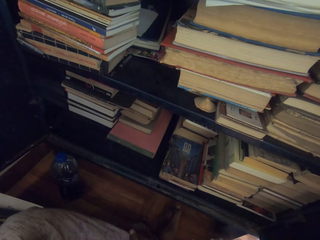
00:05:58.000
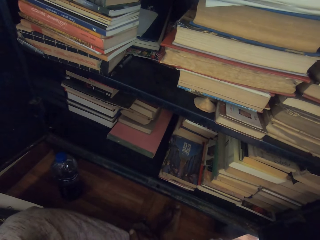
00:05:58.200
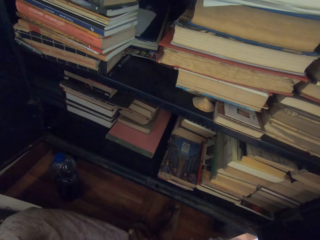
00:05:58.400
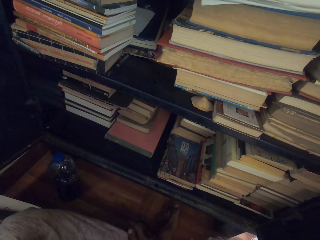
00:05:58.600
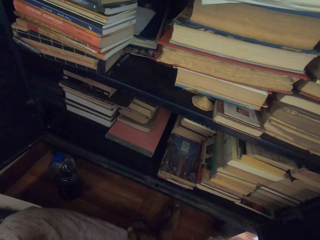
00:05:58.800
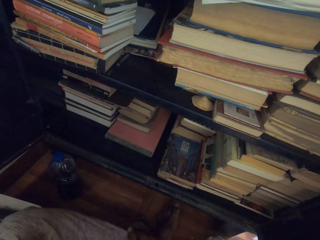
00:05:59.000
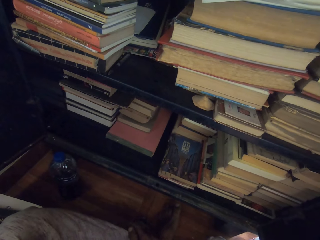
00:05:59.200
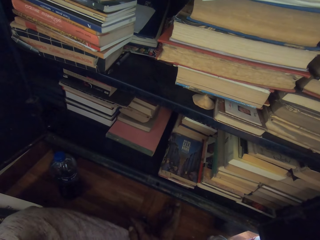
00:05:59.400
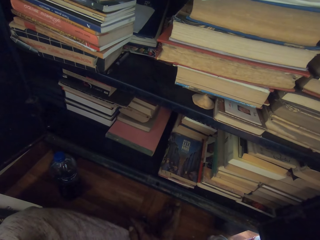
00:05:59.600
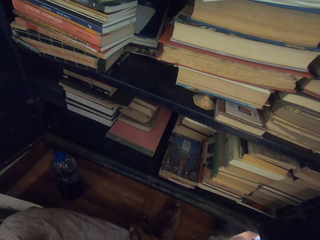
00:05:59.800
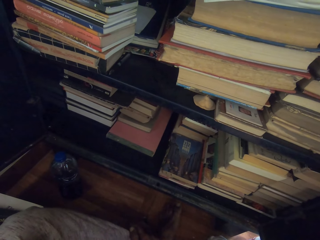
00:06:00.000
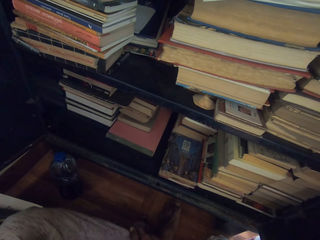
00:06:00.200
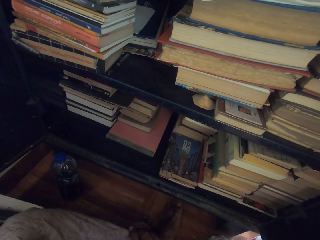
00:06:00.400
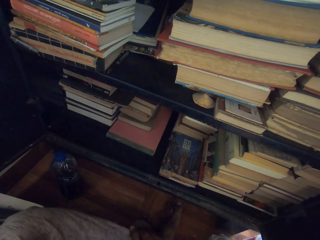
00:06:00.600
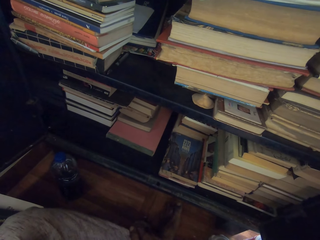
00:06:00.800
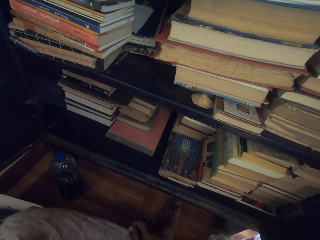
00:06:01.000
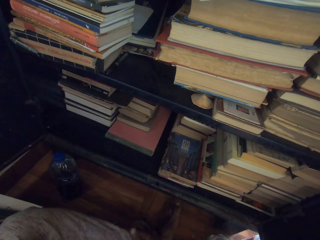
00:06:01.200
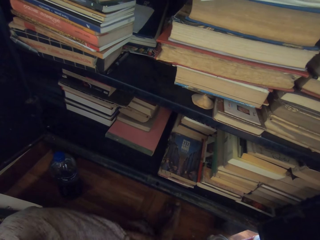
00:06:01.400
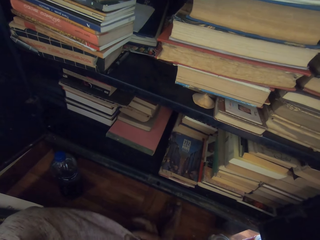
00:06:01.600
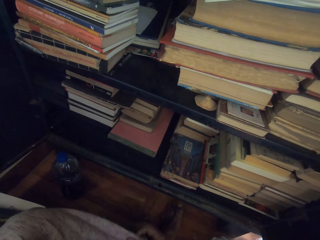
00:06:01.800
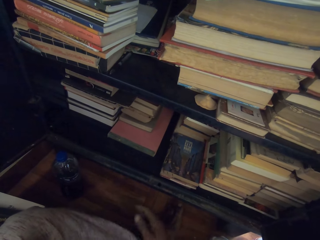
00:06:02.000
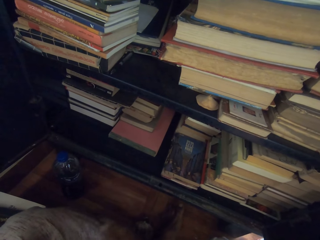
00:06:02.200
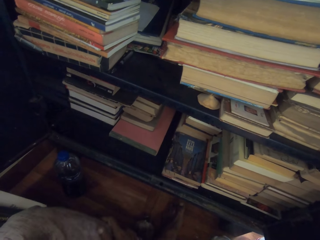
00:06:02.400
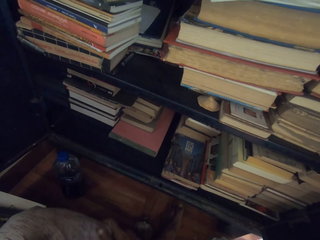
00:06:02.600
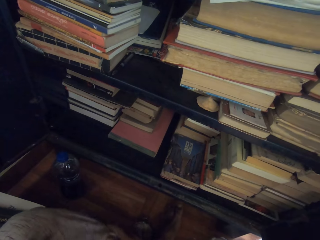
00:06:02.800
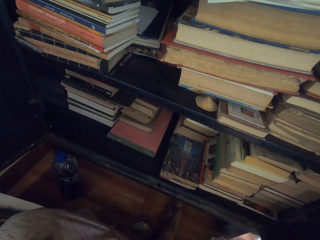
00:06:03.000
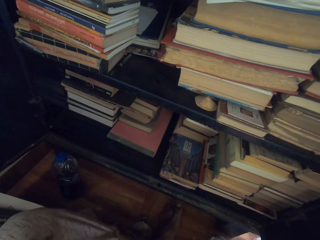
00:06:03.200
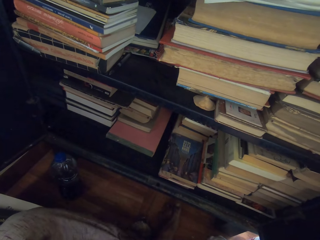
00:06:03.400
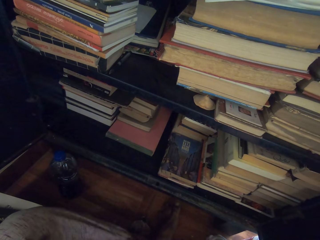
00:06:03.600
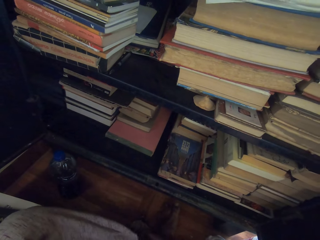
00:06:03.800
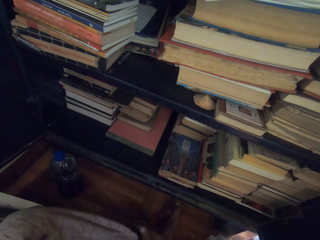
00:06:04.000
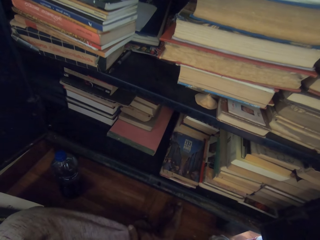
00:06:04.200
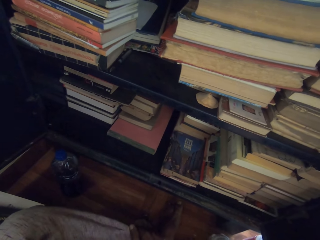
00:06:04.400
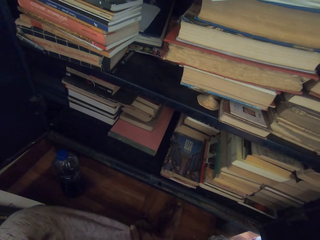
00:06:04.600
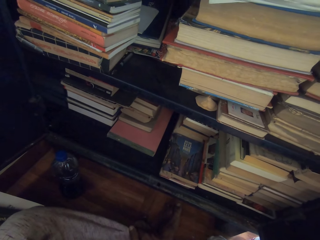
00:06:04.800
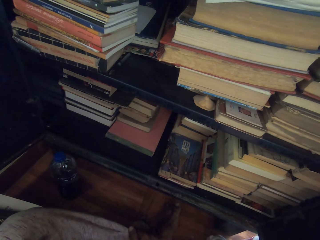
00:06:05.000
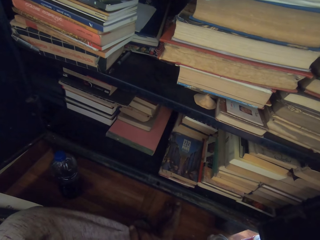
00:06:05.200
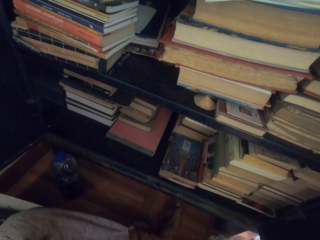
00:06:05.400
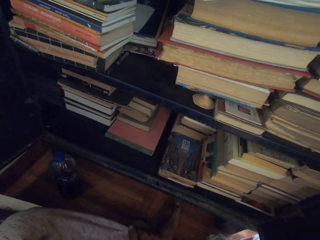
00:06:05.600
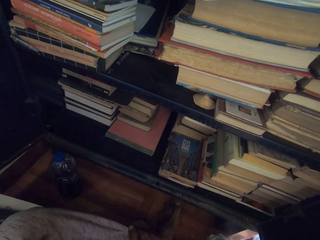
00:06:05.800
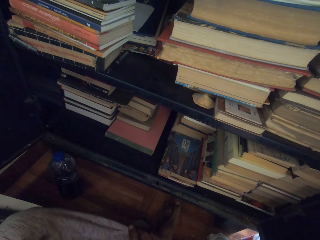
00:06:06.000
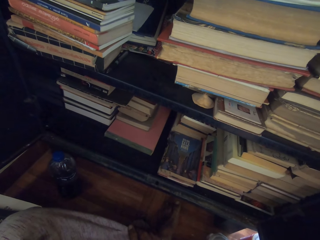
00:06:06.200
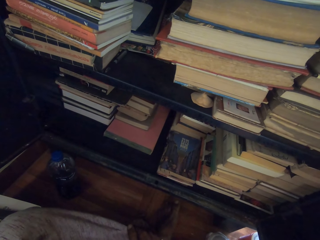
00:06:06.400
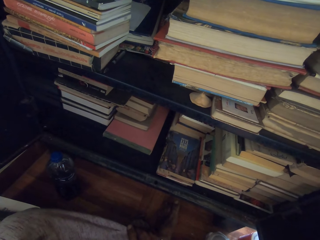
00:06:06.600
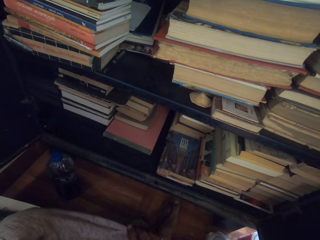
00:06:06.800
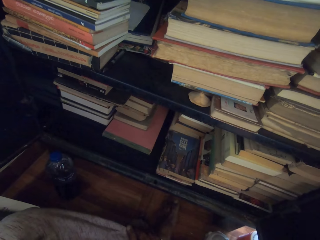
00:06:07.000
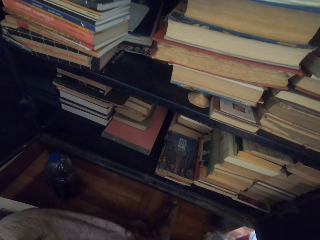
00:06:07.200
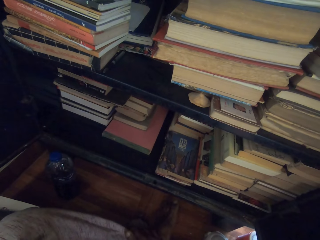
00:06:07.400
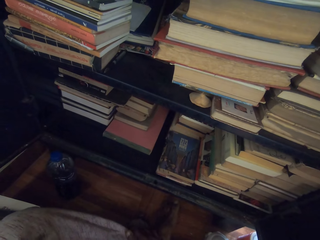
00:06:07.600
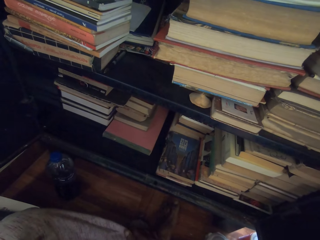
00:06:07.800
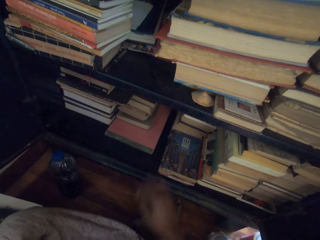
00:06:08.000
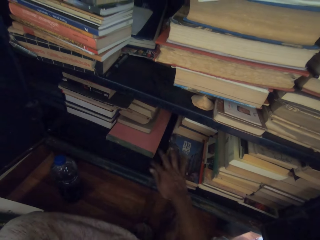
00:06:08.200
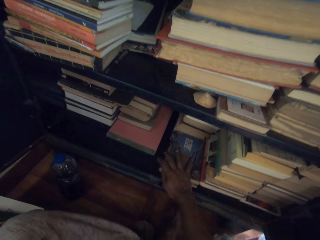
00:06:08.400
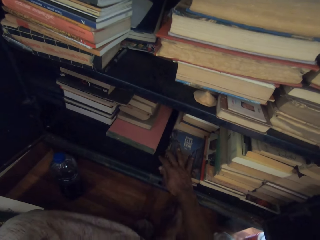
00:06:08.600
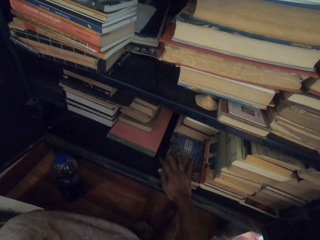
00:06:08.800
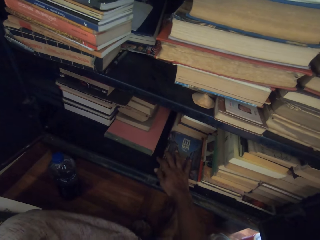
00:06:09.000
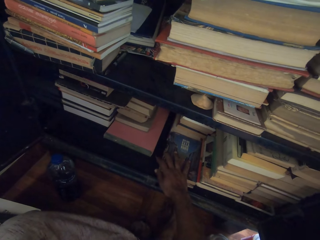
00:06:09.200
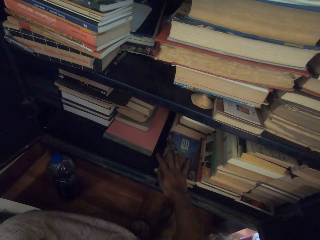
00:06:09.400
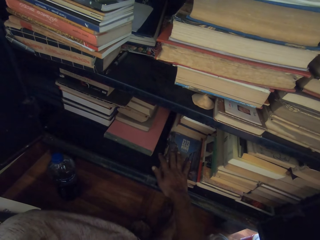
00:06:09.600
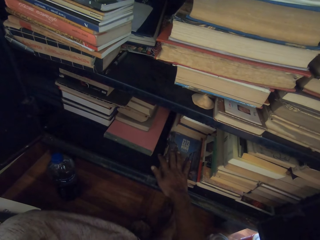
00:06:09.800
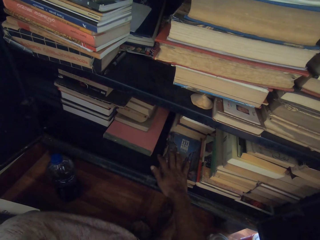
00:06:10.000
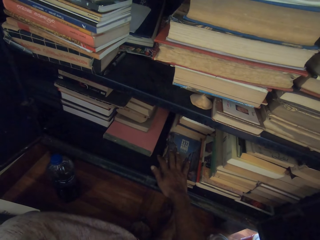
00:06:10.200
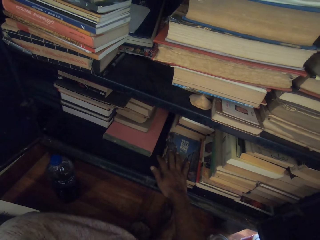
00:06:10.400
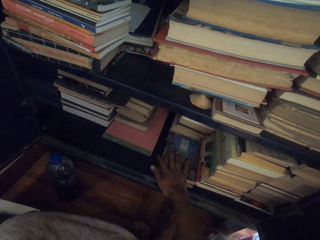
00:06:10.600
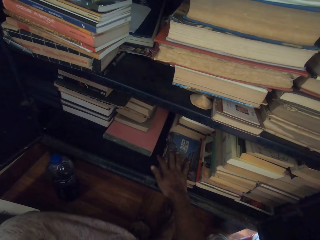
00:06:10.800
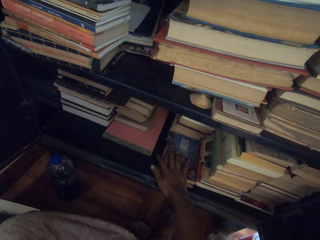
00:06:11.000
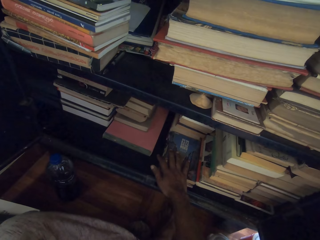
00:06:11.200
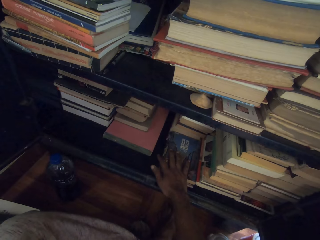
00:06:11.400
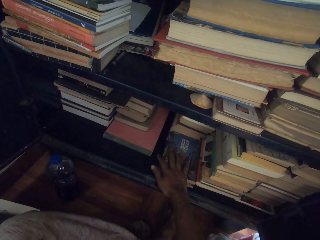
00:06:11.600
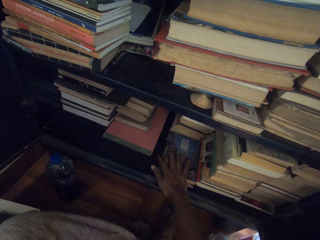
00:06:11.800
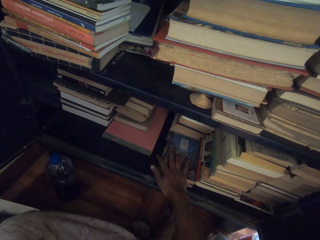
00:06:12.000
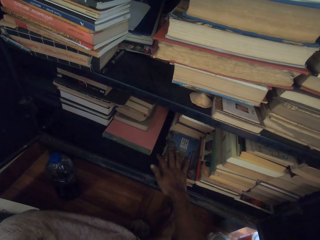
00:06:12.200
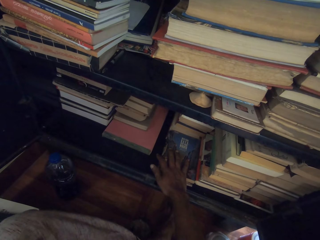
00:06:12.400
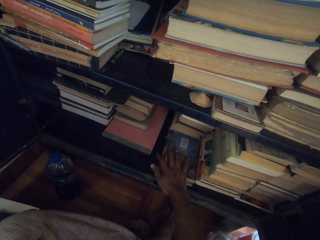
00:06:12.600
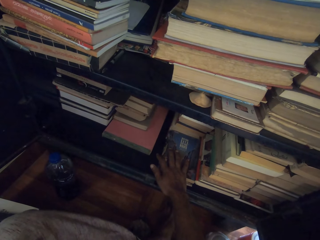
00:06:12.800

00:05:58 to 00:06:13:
The camera wearer looks in front. He rubs his left leg with his right hand. He adjusts a book at the bottom of the bookshelf with his right hand. He places his right hand on the book.

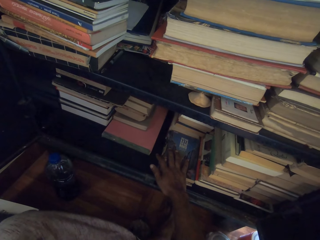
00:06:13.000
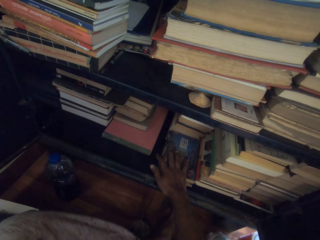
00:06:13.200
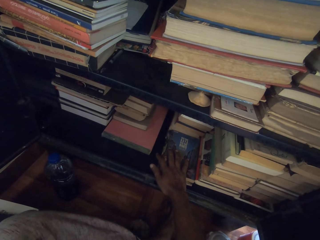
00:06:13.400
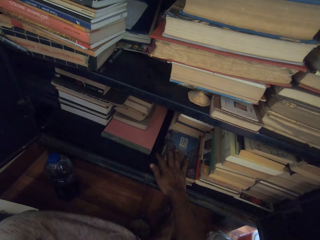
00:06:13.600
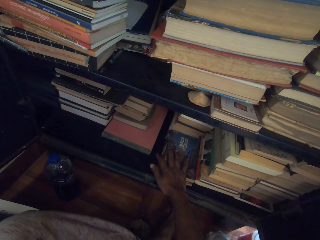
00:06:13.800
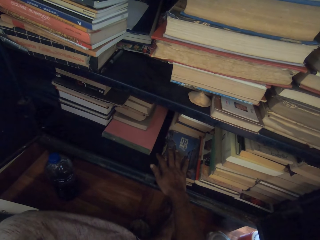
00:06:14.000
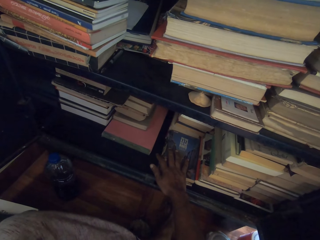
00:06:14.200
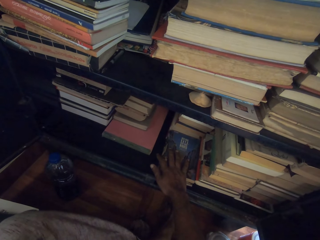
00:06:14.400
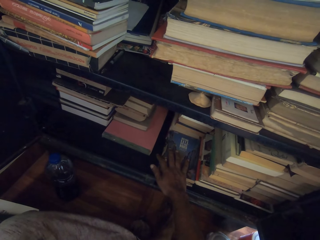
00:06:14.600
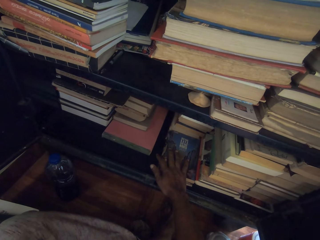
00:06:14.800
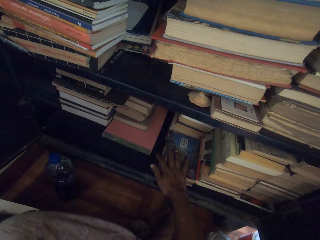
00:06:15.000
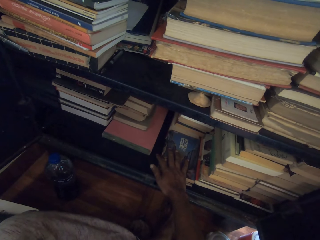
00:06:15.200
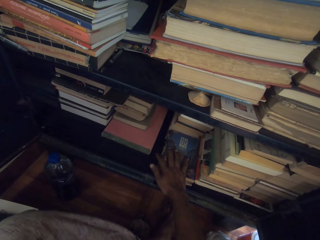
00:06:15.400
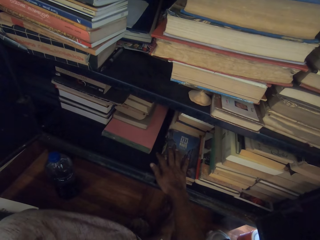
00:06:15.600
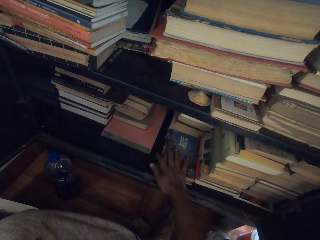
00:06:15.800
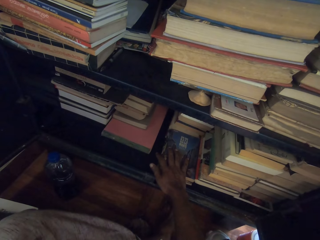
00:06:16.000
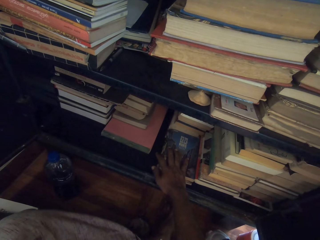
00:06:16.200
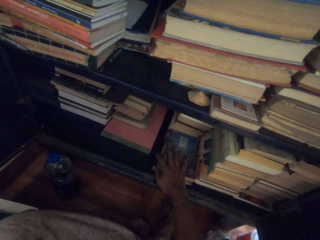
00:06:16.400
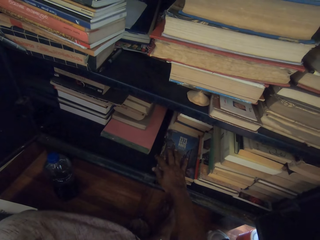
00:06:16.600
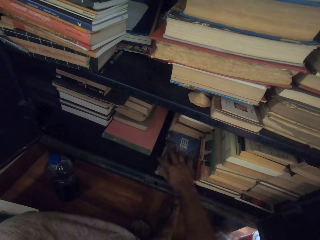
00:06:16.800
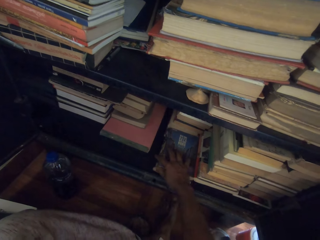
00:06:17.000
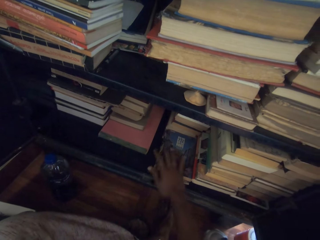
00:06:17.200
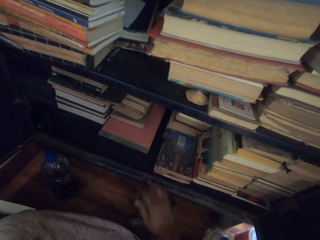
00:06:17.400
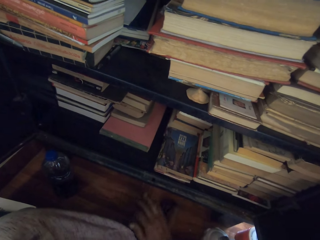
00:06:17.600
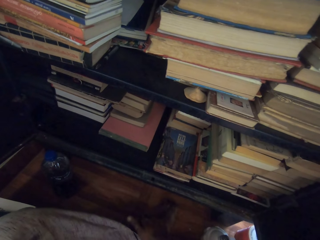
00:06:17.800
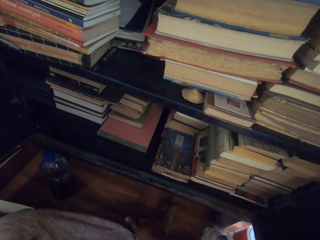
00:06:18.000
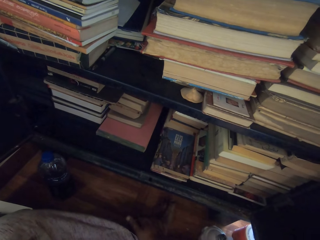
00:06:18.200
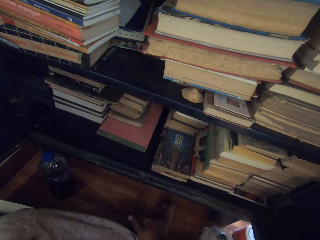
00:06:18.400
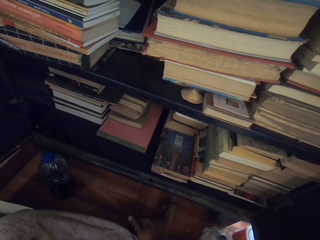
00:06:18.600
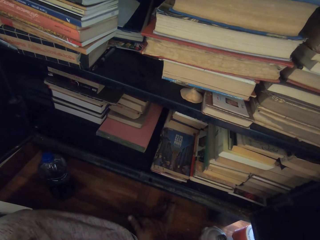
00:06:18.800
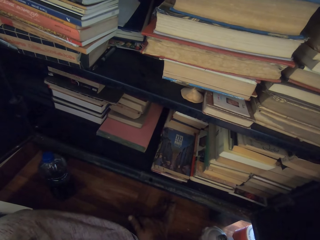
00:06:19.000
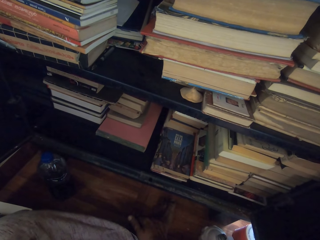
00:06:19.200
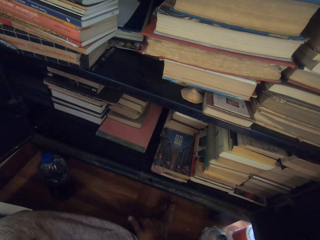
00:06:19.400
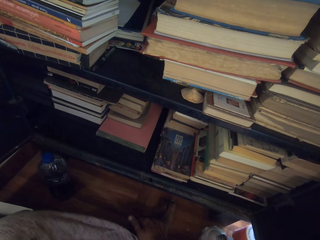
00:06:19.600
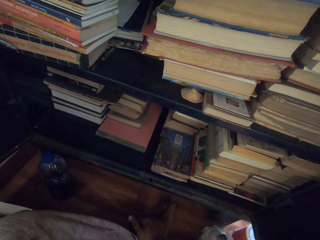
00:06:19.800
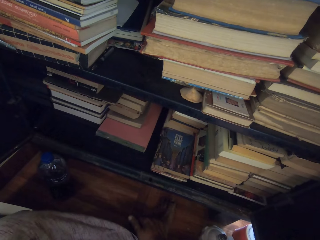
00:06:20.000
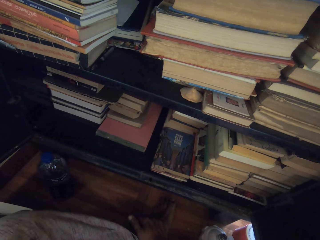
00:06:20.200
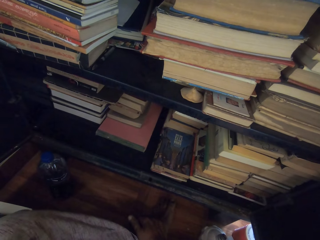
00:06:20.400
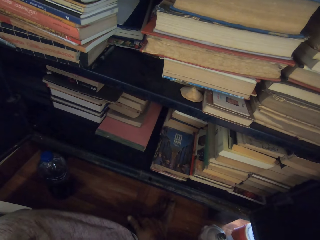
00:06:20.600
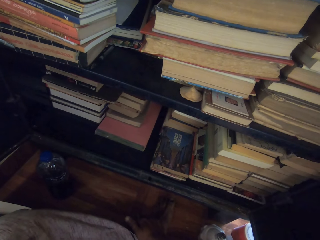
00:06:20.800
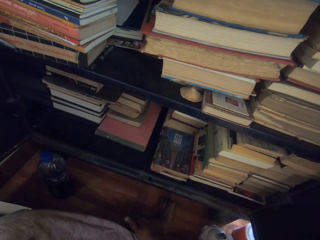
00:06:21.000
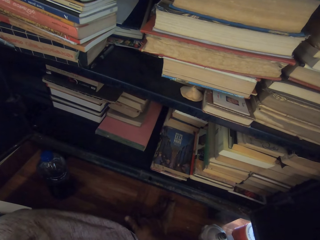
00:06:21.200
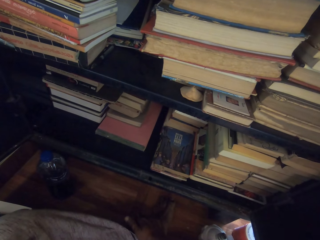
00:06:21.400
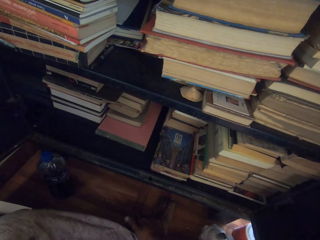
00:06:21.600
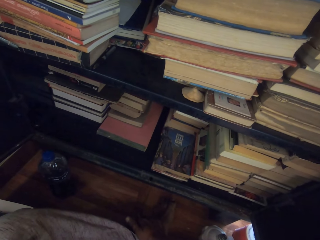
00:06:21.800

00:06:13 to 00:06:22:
The camera wearer holds his left leg with his right hand. He places his right hand on the left leg.
